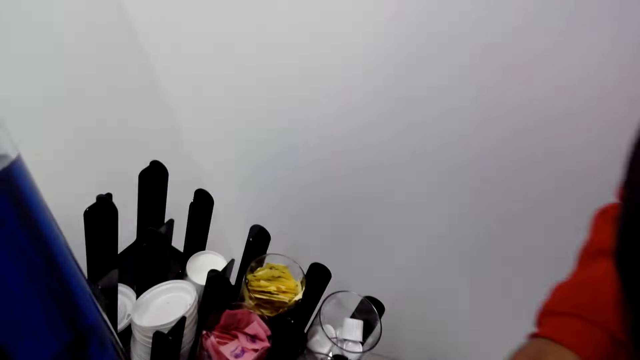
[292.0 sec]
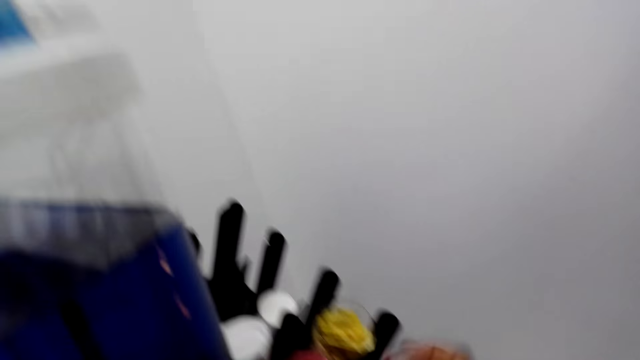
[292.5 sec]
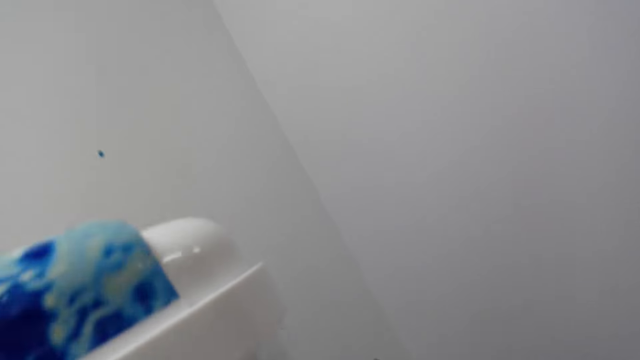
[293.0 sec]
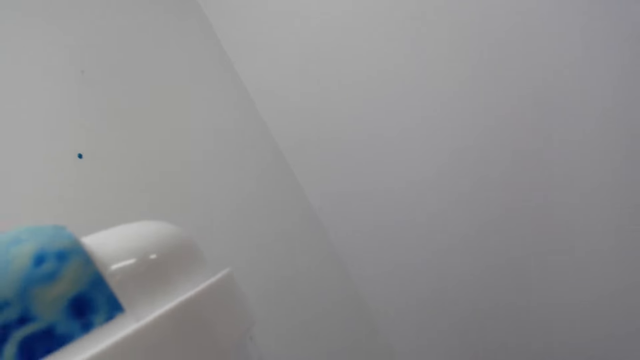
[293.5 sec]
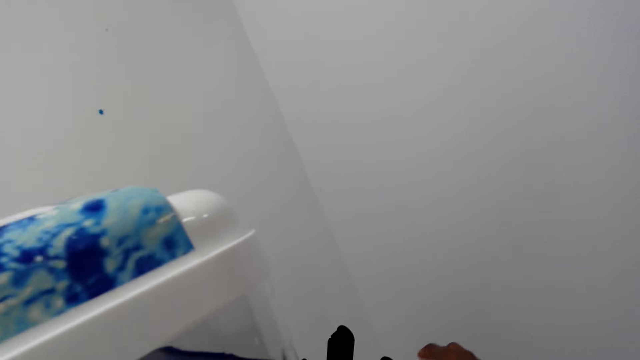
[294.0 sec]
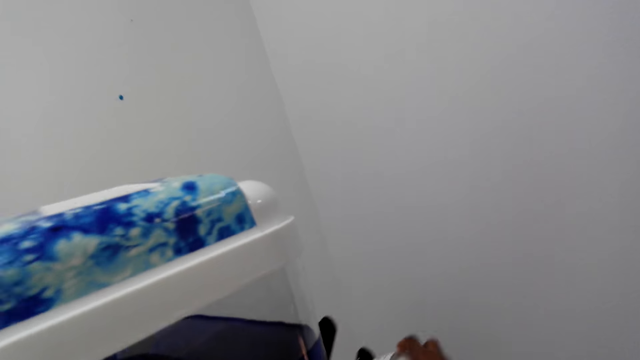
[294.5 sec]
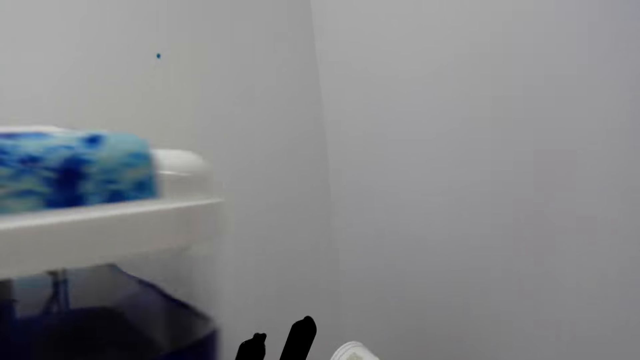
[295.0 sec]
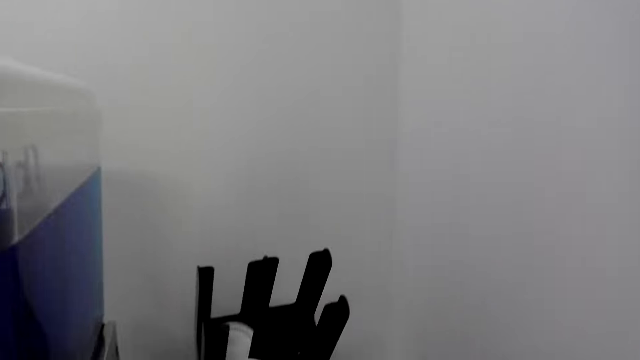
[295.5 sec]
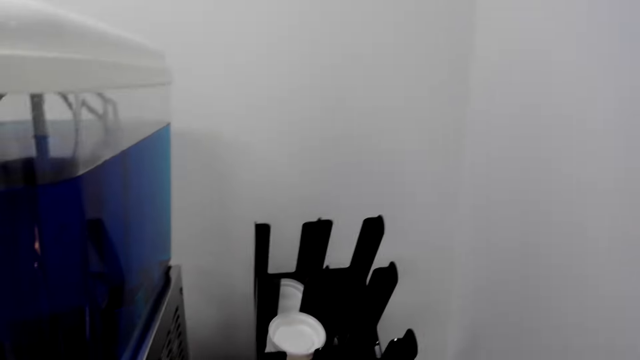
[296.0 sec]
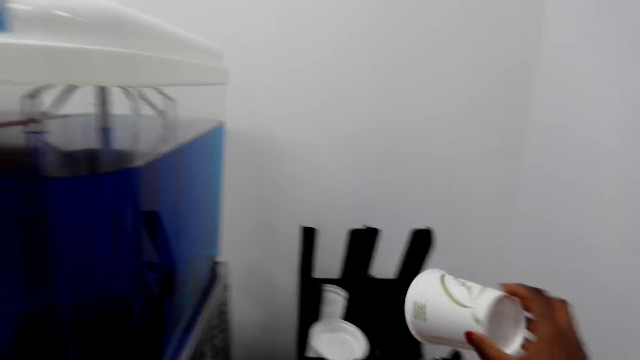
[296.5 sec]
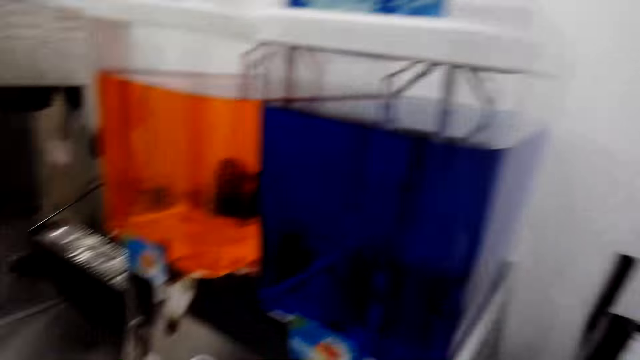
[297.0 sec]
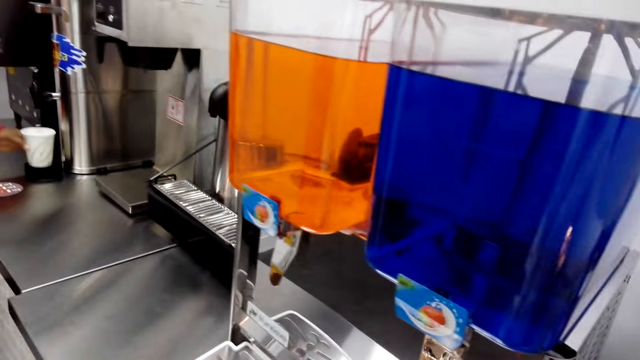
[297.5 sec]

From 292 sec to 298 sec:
The camera wearer removes the cup from the rack. They place the cup in the rack.

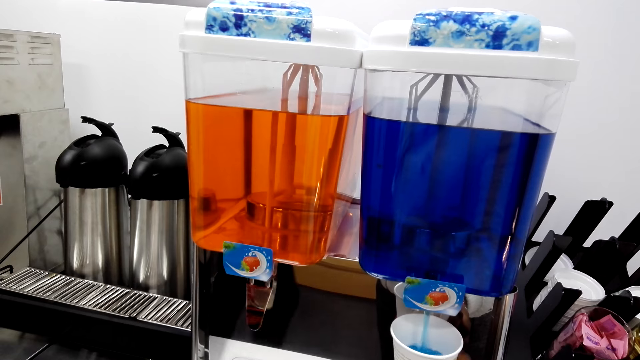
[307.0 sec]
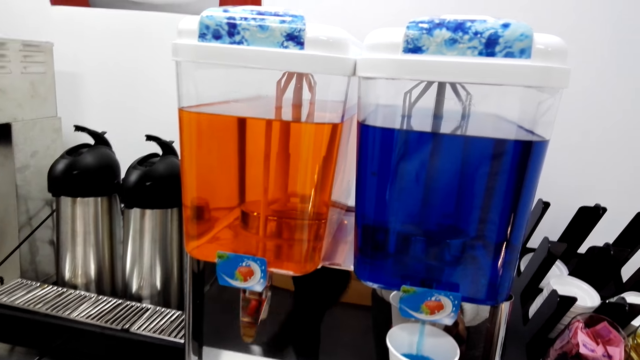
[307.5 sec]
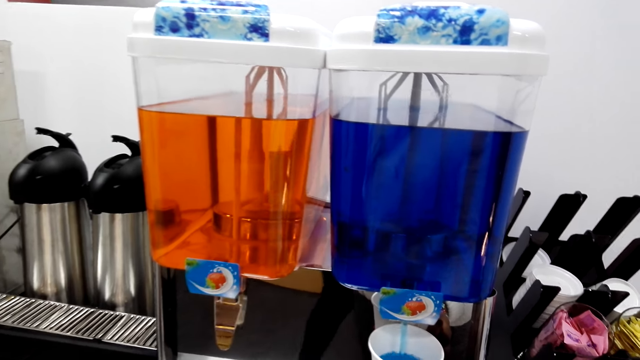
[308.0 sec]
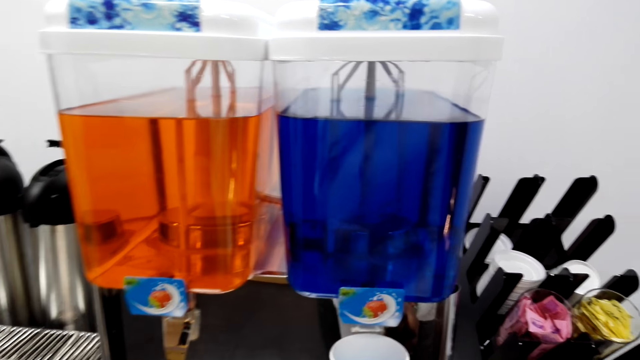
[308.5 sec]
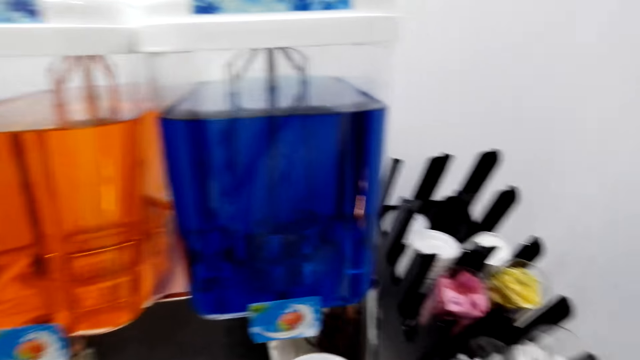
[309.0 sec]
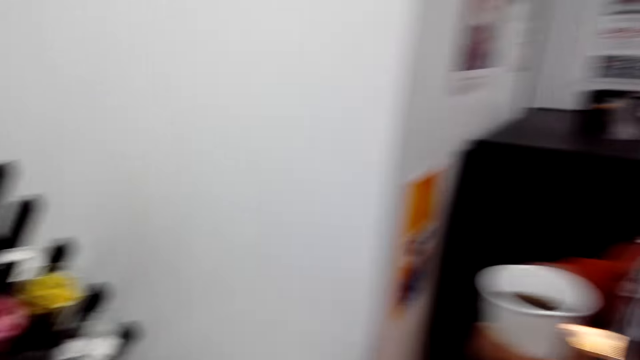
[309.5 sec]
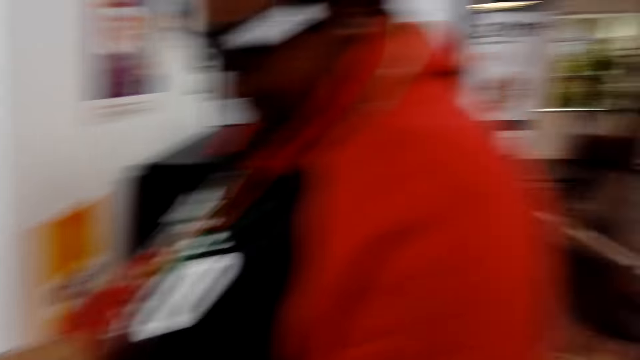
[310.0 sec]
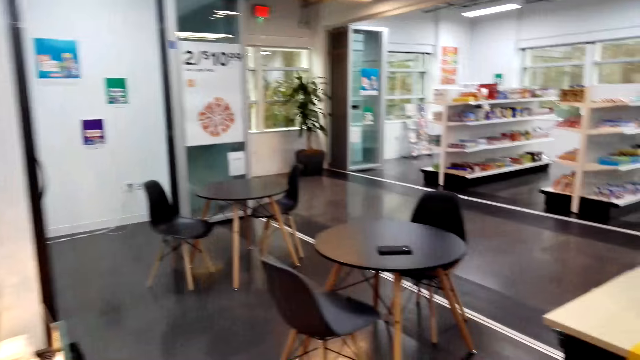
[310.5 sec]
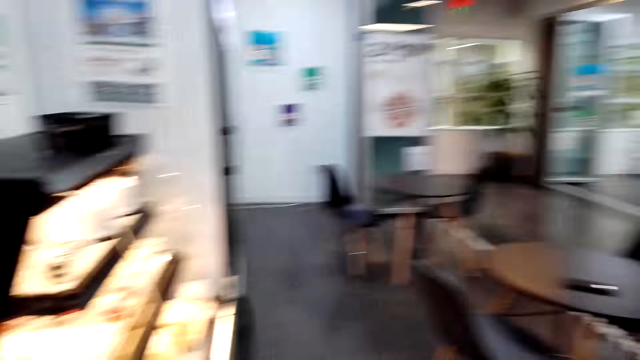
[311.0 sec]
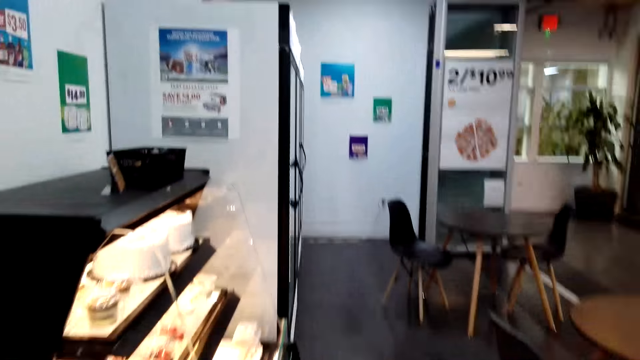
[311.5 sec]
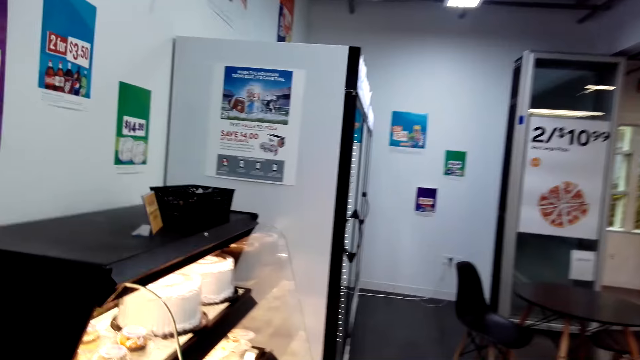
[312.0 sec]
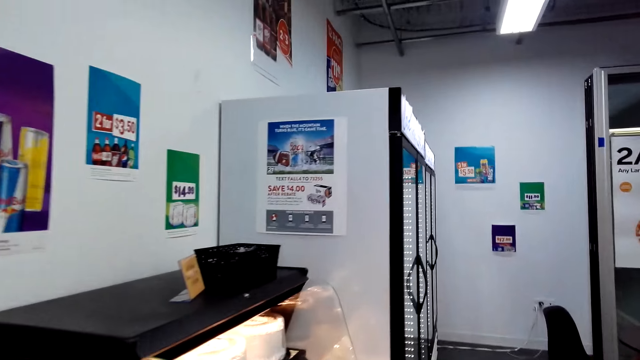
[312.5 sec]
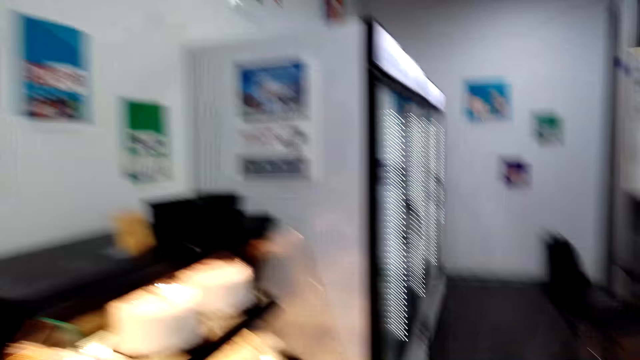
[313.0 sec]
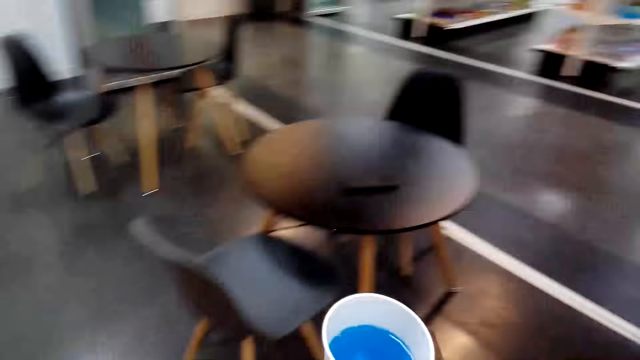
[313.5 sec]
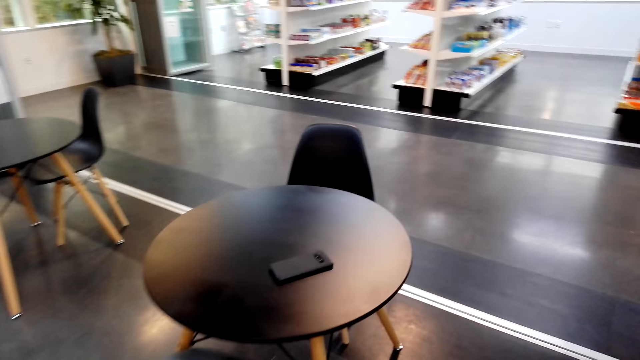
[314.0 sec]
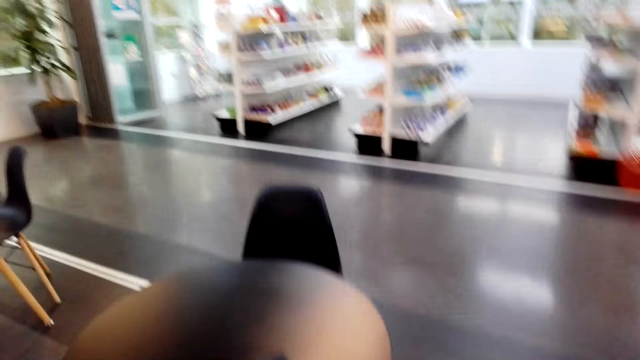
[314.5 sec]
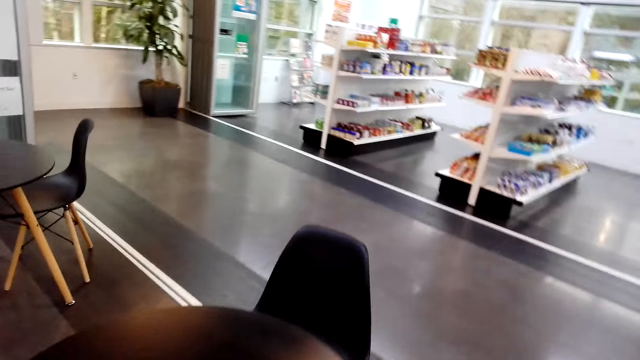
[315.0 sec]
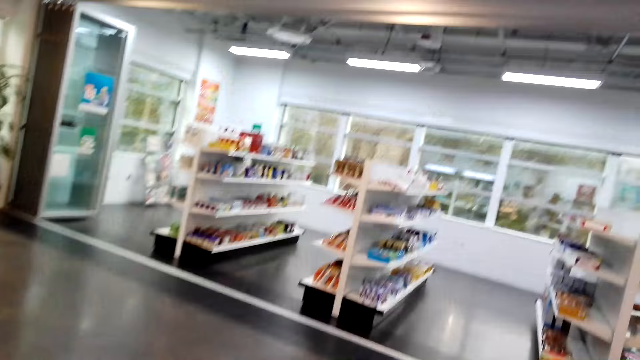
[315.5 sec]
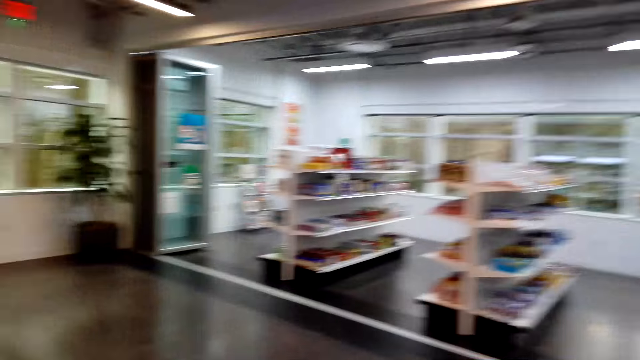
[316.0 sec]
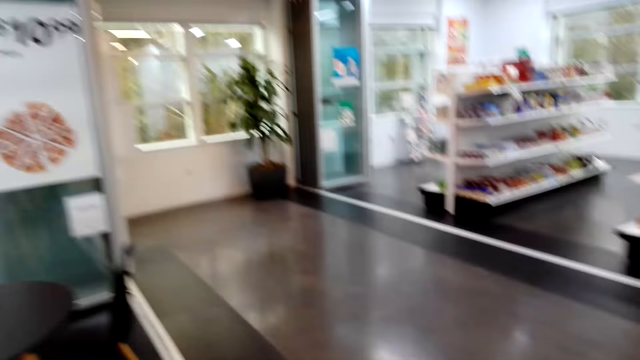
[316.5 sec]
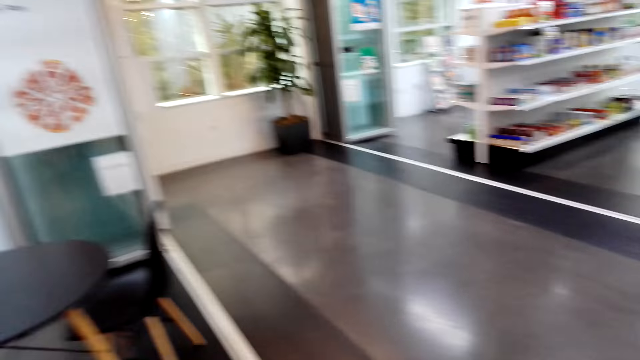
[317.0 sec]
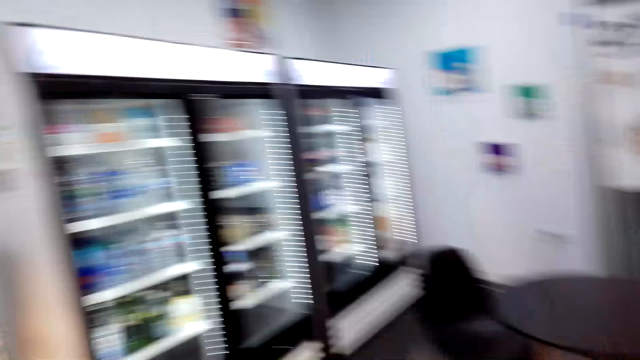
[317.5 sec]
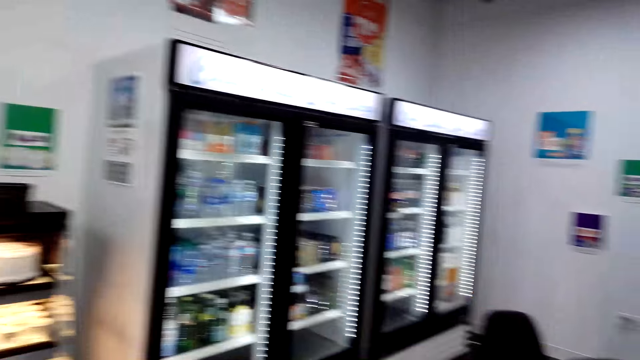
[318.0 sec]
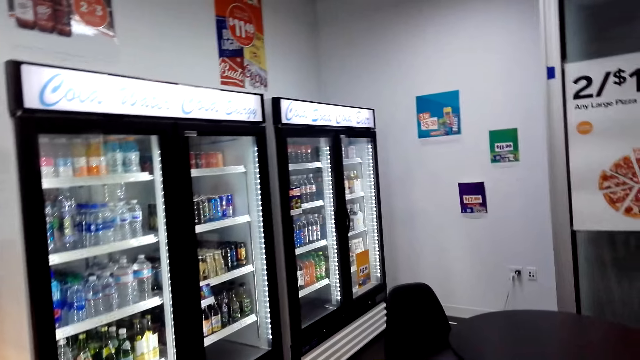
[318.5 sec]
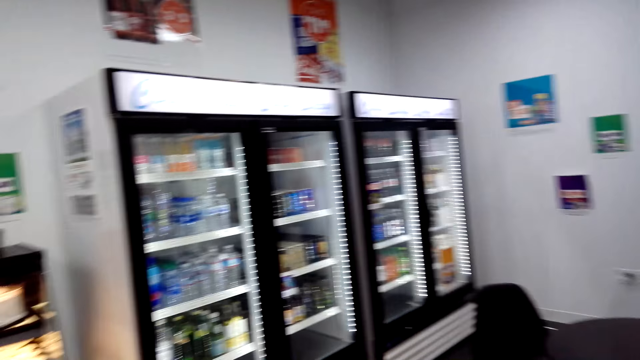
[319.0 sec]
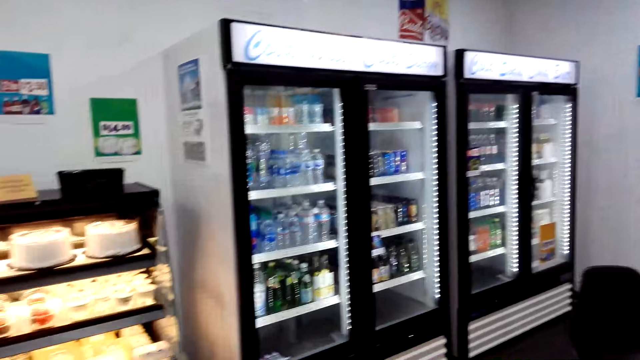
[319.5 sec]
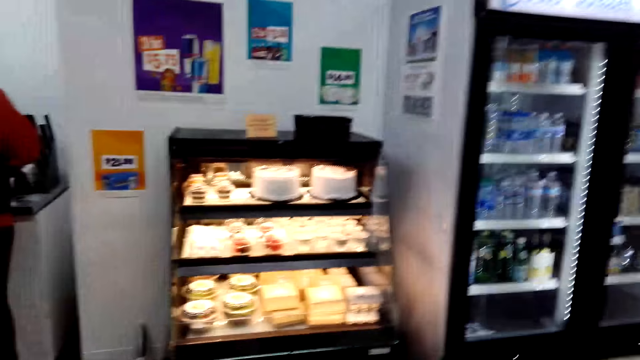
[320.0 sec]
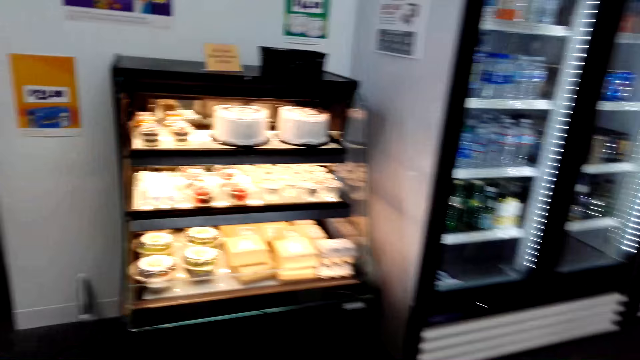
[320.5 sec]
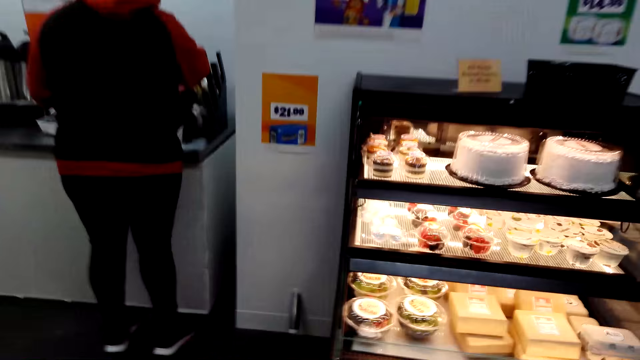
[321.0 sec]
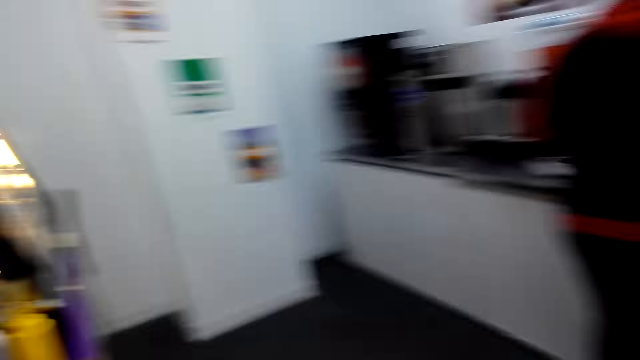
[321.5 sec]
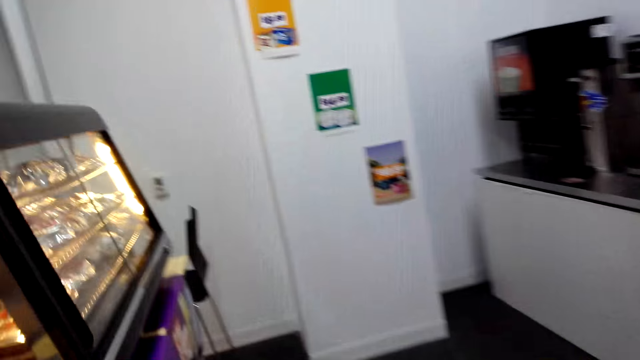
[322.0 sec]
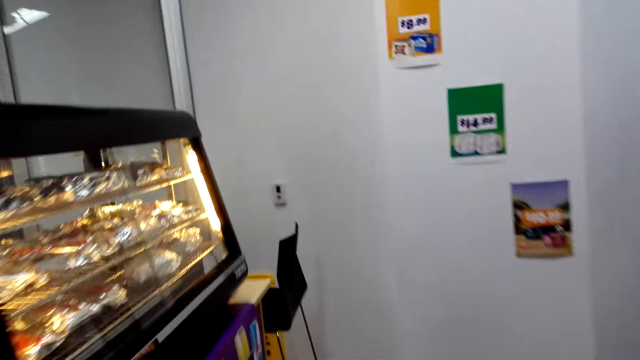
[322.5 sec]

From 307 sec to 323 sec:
The camera wearer talks to a woman. They walk towards the table in the supermarket. The woman talks to the camera wearer. The camera wearer walks towards the table. They stare at the fridge. They walk towards the display cabinet. Another woman talks to the camera wearer. The camera wearer walks towards the display cabinet.
